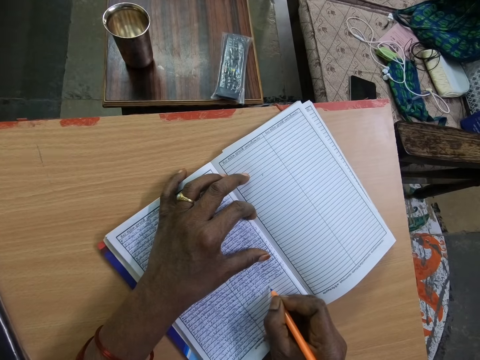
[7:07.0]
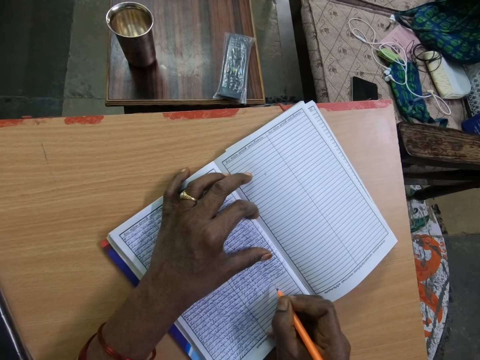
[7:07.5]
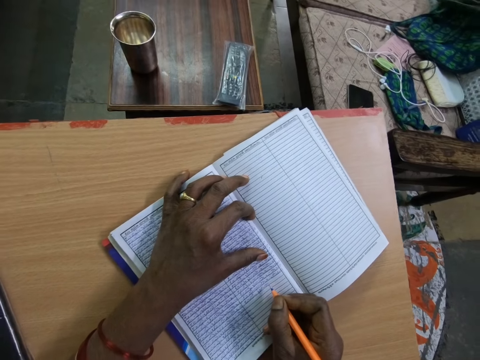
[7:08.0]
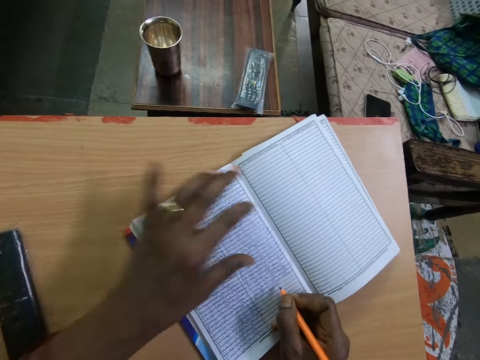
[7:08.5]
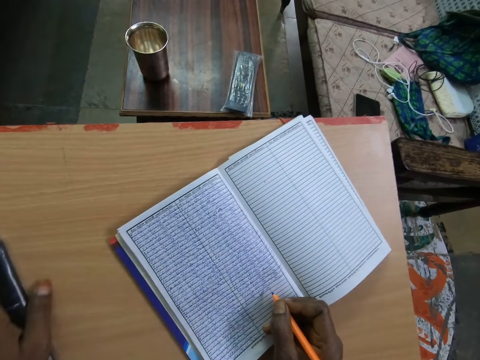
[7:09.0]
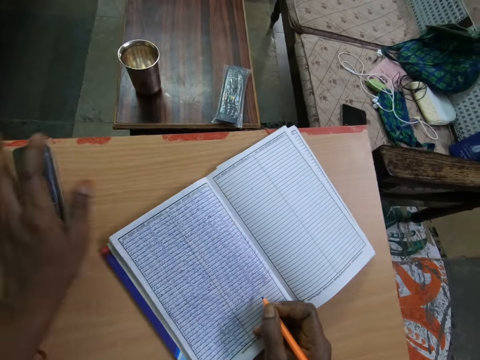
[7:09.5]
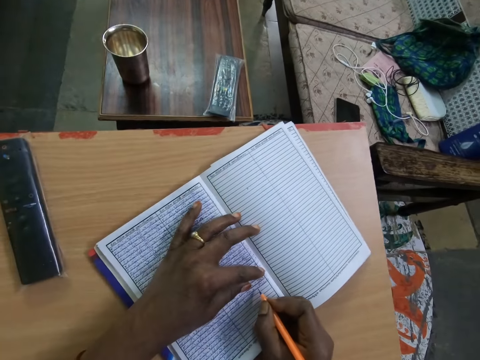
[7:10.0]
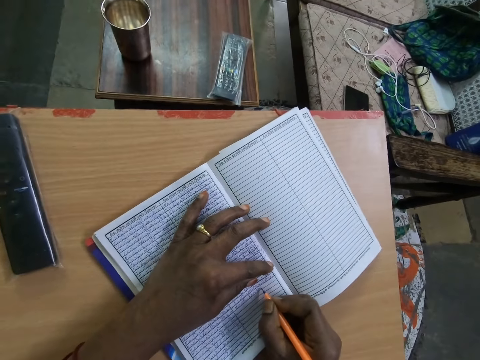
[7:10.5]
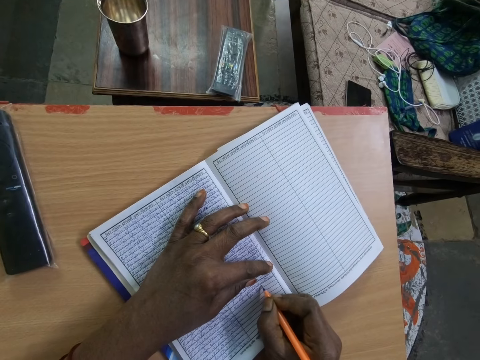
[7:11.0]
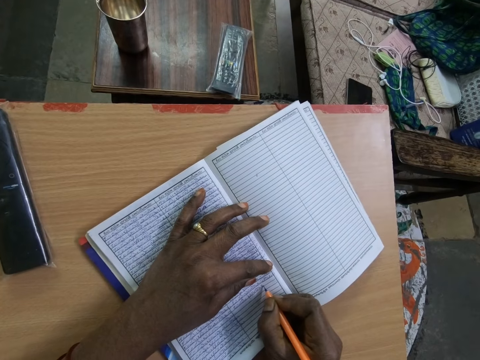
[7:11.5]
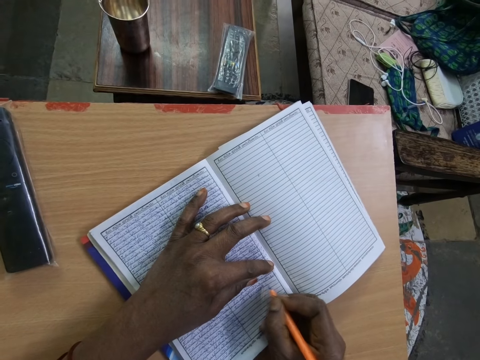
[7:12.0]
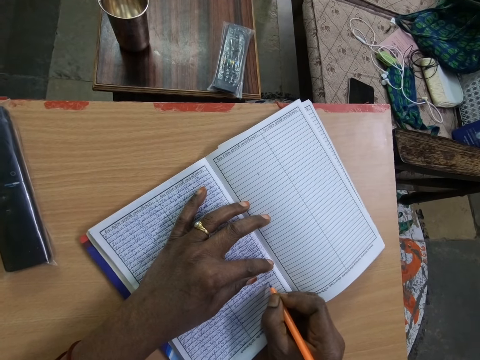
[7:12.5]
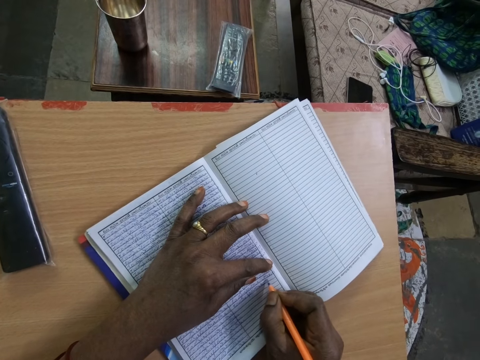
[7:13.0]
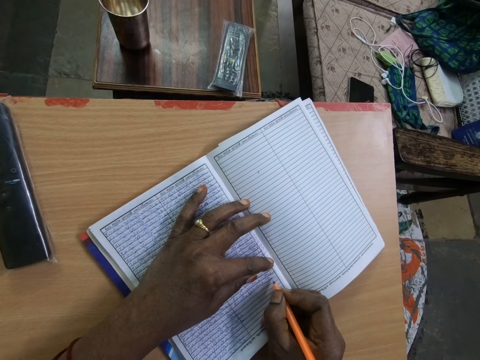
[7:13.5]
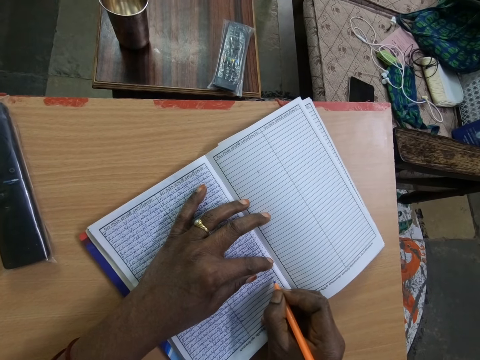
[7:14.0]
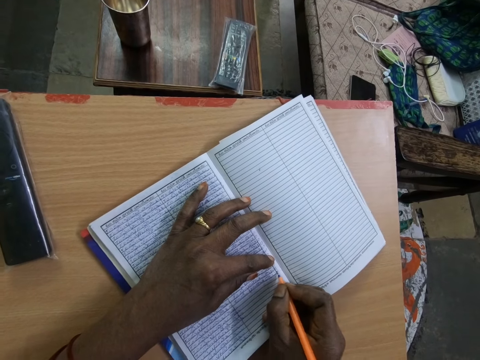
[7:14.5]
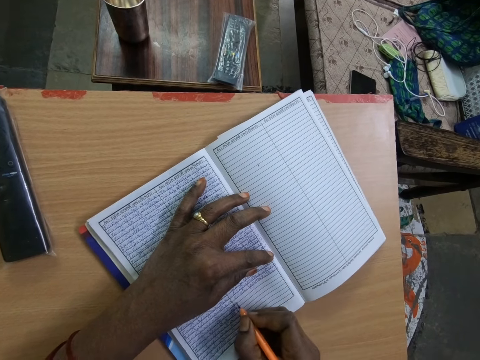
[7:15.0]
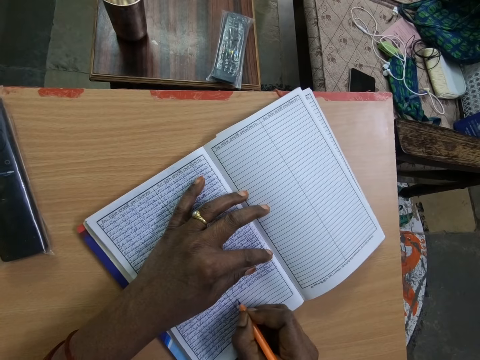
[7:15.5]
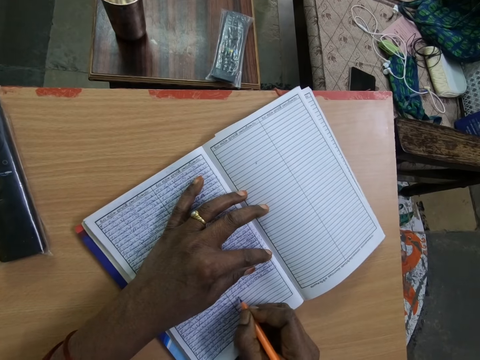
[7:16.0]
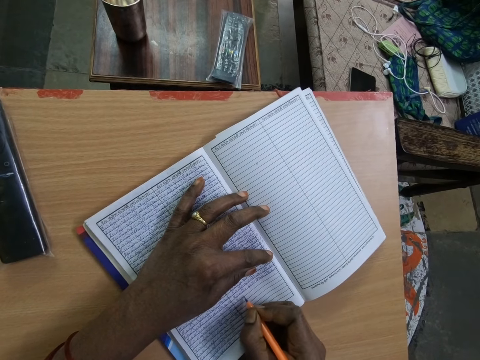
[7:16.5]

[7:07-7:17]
The camera wearer adjusts a remote on the table with his left hand. He places his left hand on the book. He writes in the book on the table with the pen in his right hand.

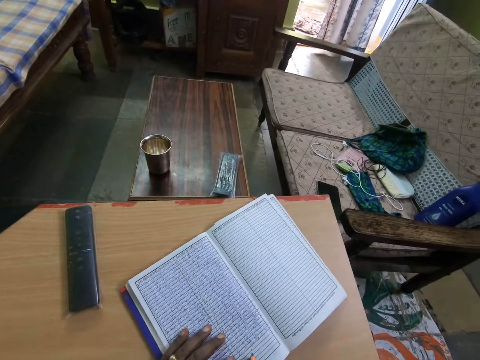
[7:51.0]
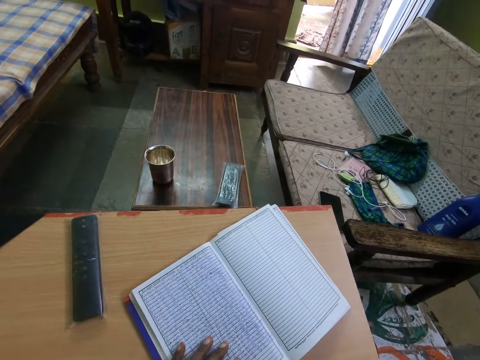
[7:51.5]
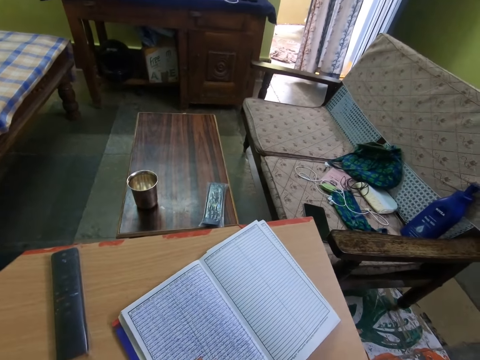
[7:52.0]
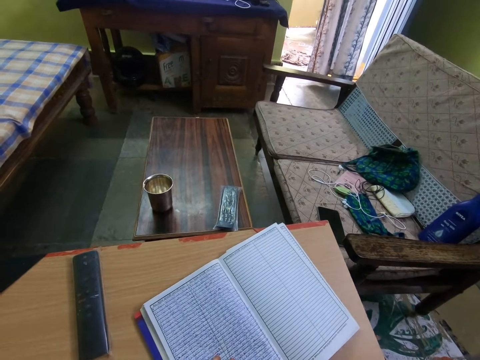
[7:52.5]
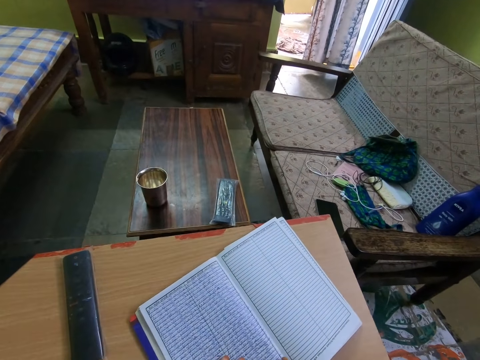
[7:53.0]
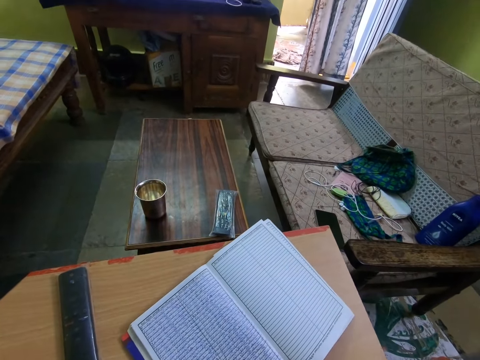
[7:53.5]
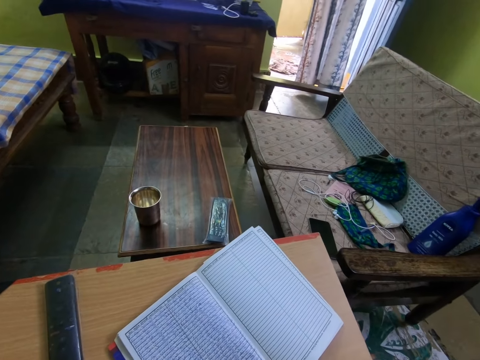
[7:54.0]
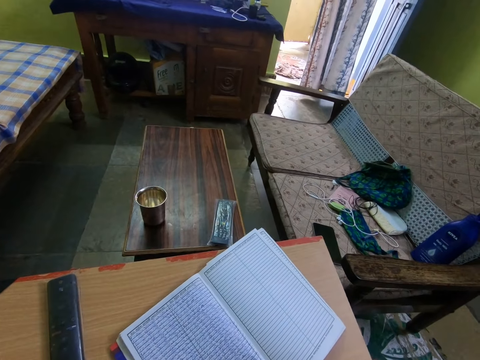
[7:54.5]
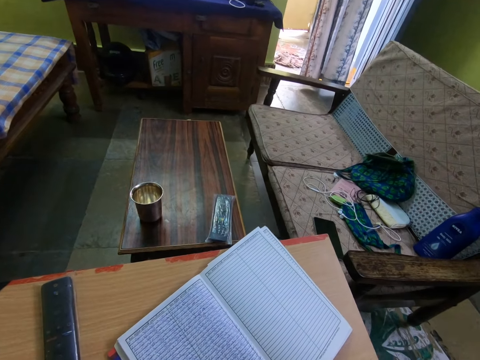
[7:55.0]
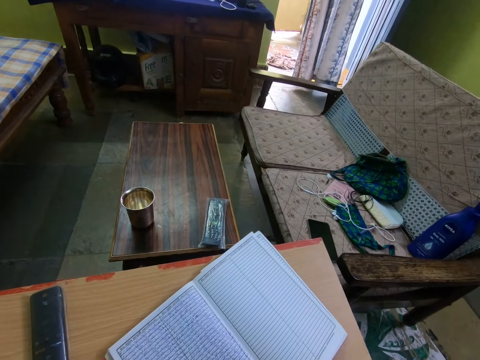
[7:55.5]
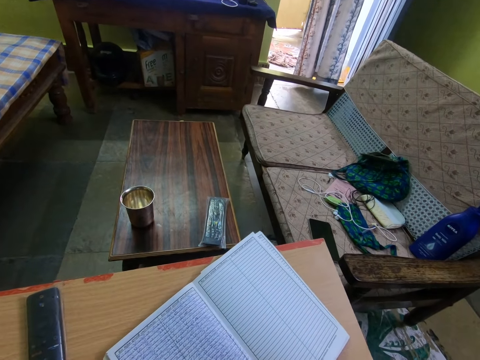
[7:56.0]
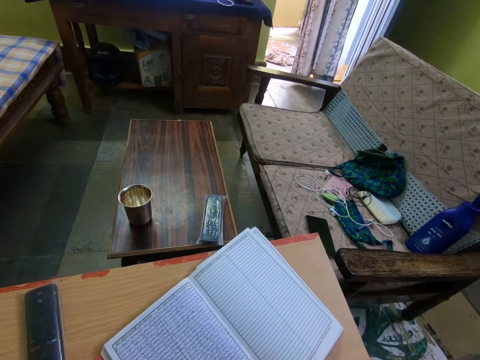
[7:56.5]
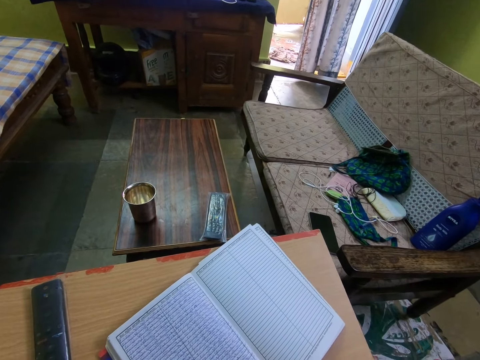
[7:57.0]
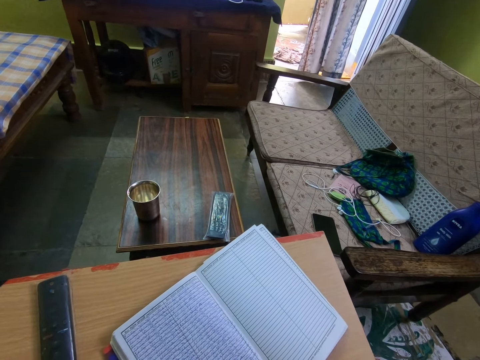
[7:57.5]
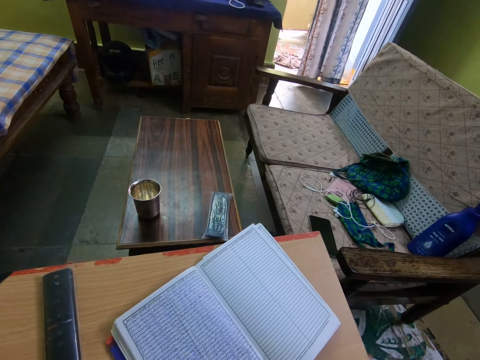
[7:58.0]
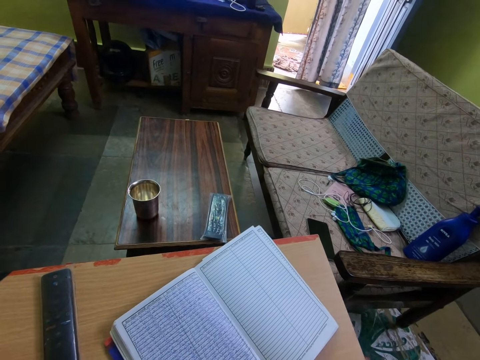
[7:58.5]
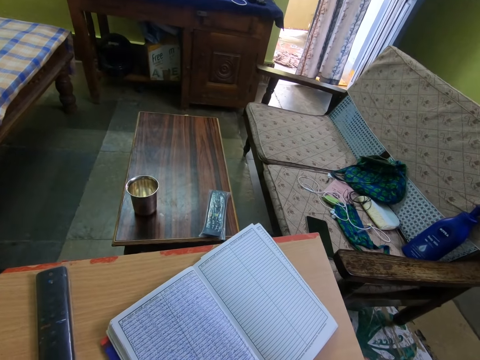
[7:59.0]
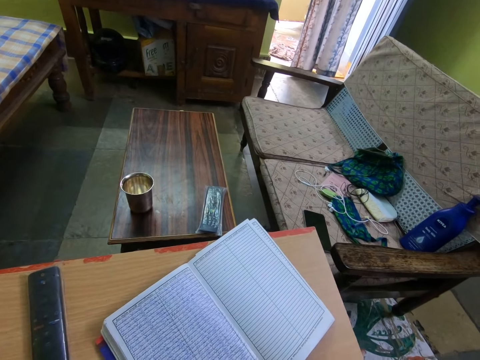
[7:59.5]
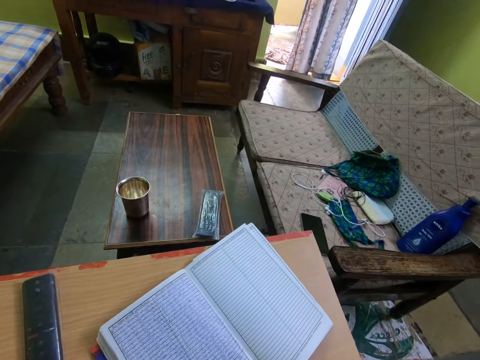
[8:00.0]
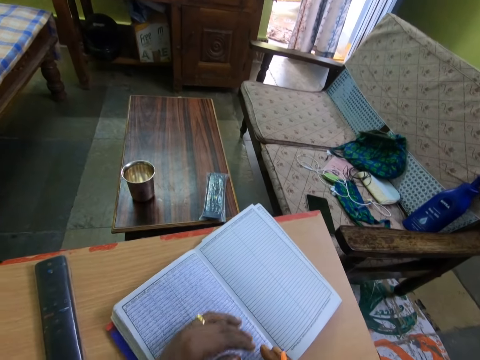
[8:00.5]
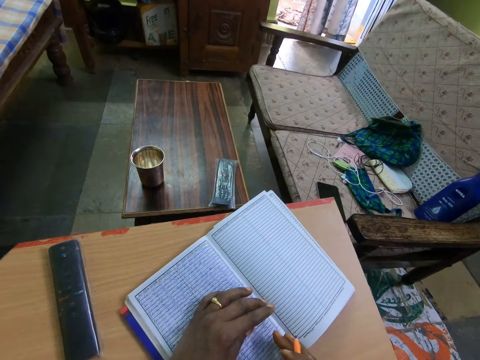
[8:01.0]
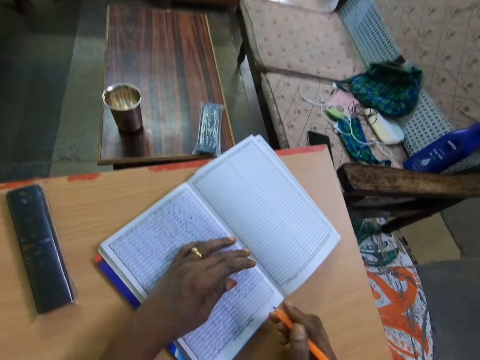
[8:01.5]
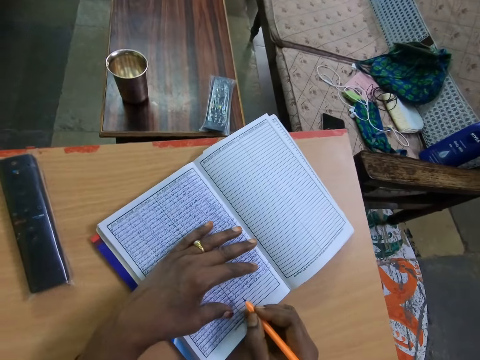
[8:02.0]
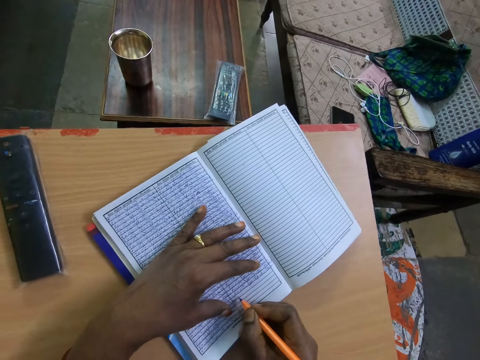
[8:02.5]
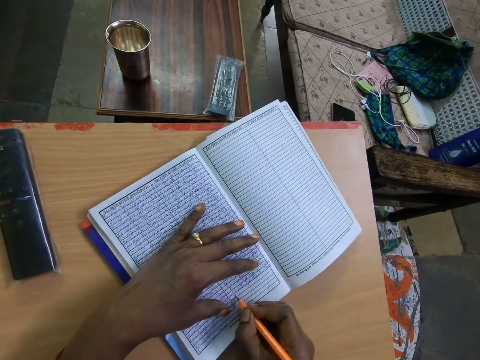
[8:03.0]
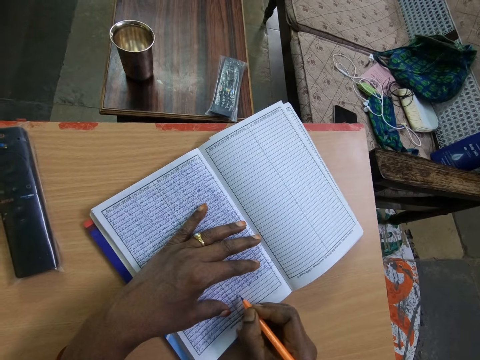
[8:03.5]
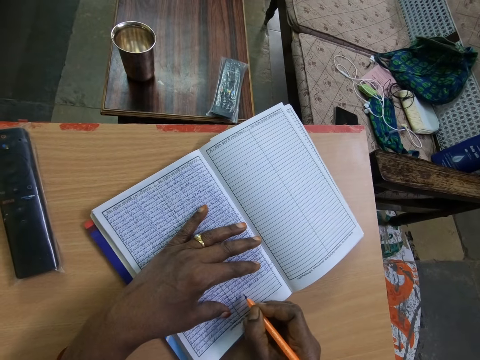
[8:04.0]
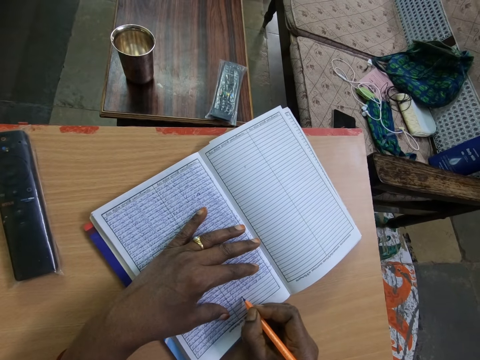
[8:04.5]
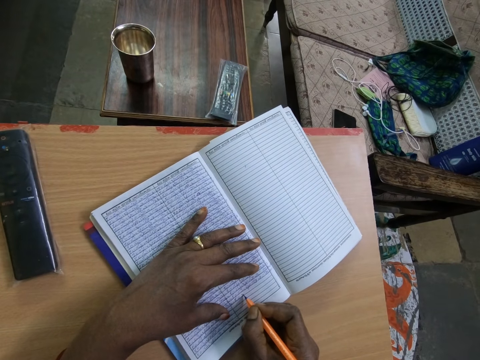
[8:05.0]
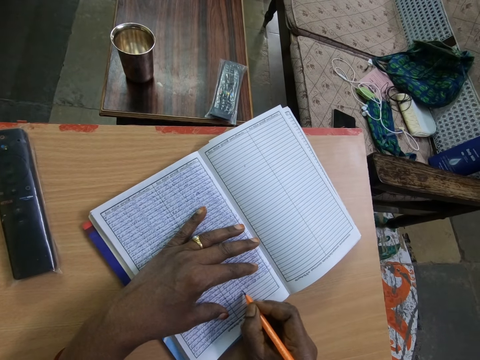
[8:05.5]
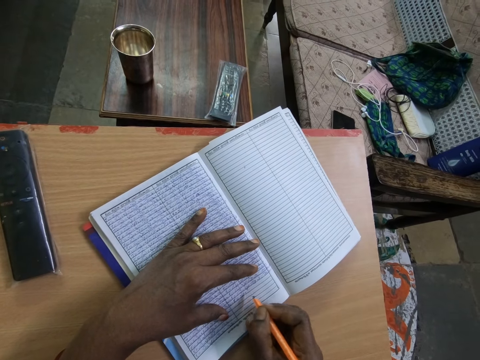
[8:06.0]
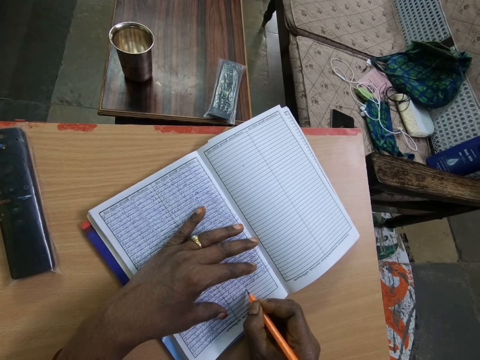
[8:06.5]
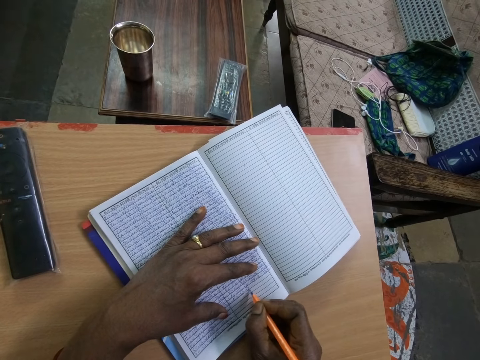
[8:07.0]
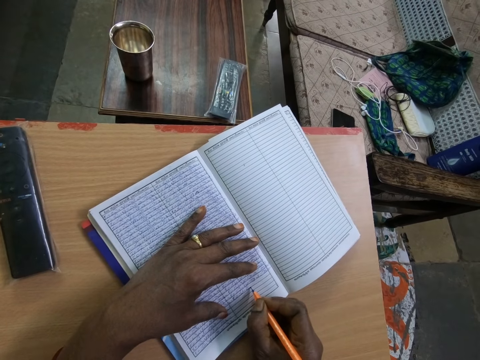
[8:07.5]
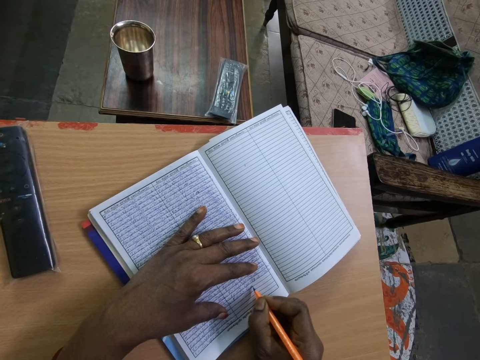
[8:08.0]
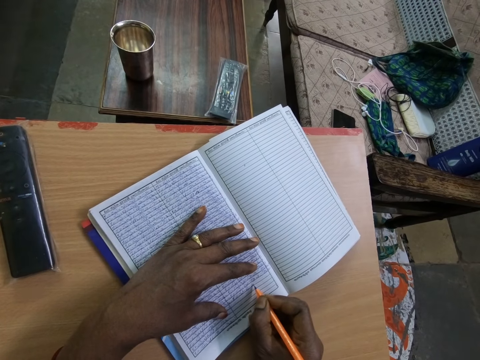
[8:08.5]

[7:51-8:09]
The camera wearer adjusts the book on the table with his left hand. He places his left hand on the book. He writes in the book on the table with the pen in his right hand.
